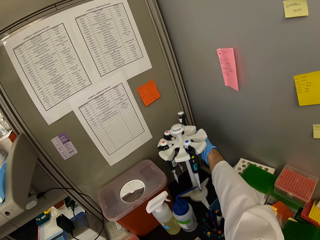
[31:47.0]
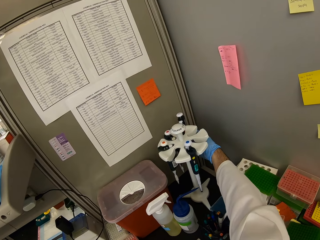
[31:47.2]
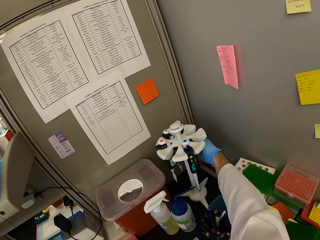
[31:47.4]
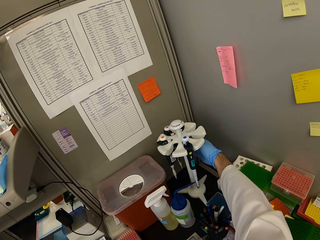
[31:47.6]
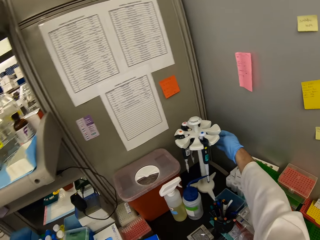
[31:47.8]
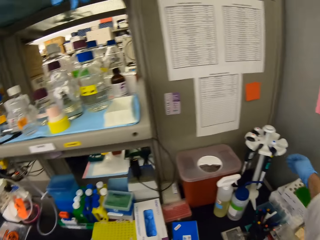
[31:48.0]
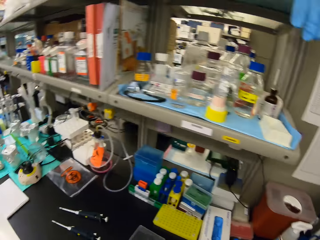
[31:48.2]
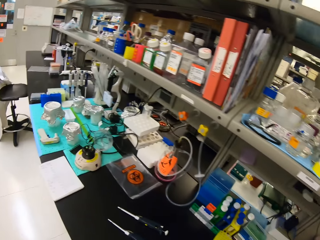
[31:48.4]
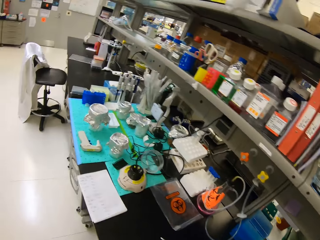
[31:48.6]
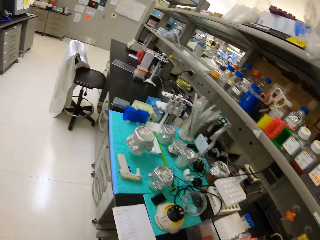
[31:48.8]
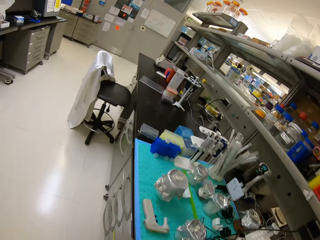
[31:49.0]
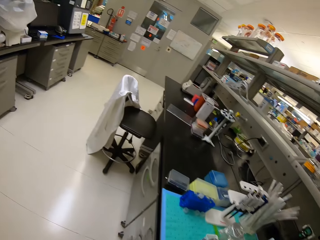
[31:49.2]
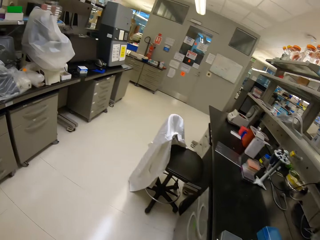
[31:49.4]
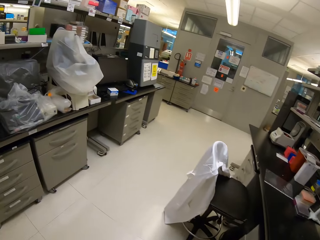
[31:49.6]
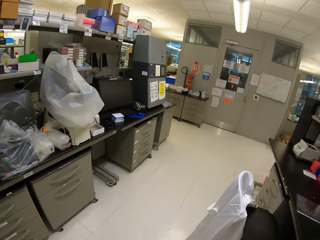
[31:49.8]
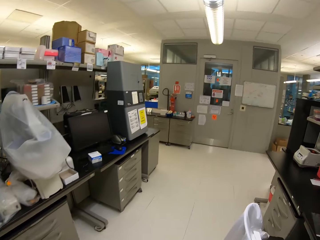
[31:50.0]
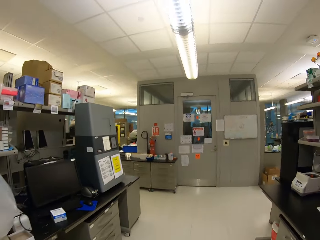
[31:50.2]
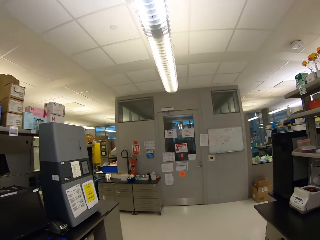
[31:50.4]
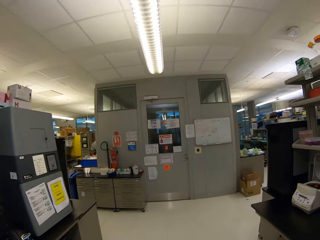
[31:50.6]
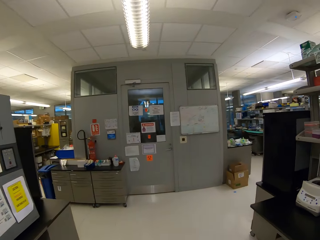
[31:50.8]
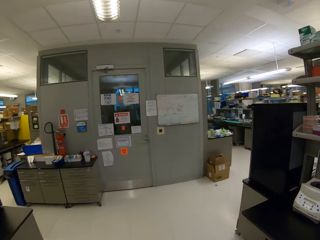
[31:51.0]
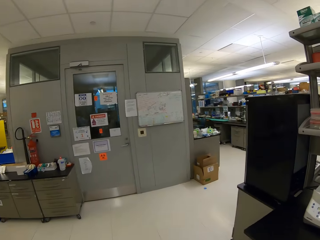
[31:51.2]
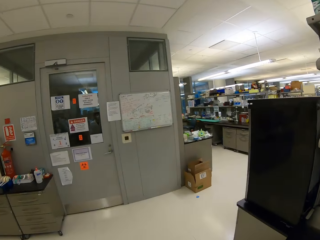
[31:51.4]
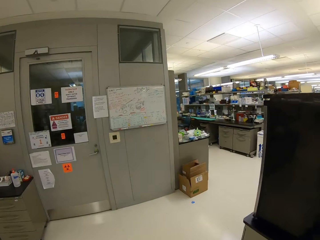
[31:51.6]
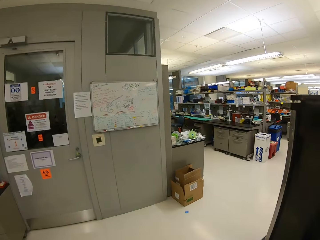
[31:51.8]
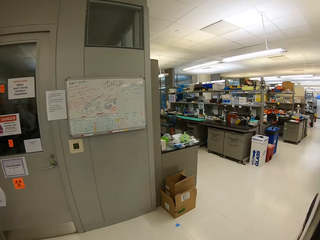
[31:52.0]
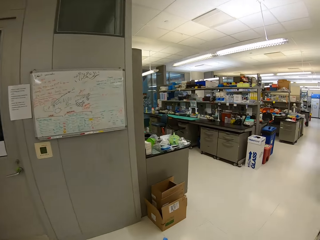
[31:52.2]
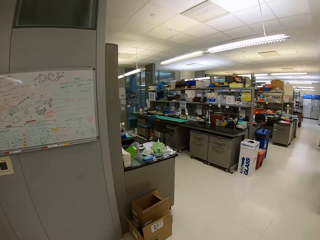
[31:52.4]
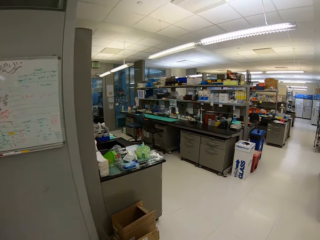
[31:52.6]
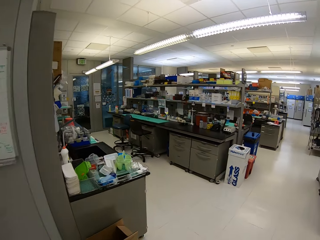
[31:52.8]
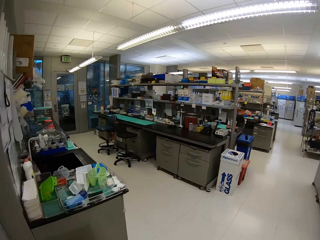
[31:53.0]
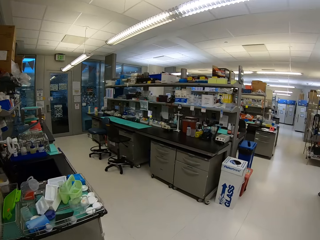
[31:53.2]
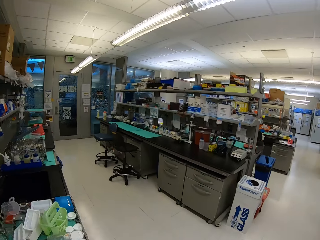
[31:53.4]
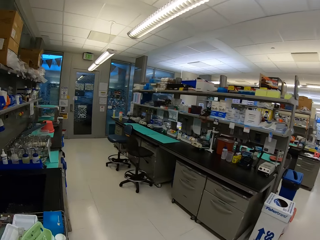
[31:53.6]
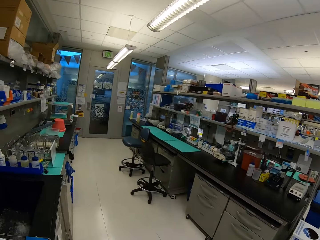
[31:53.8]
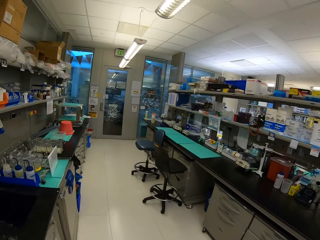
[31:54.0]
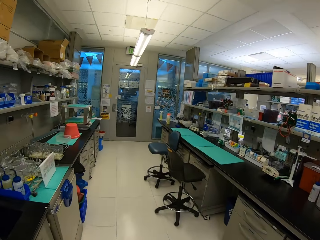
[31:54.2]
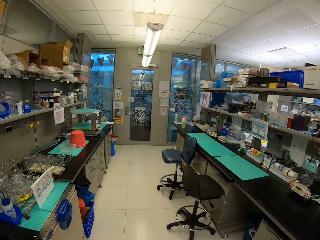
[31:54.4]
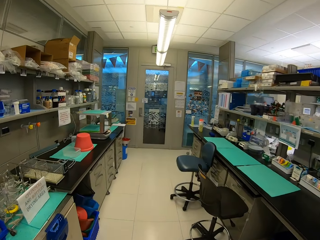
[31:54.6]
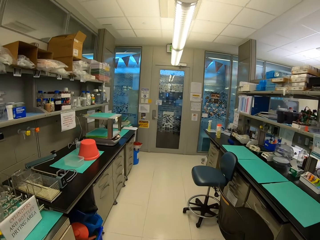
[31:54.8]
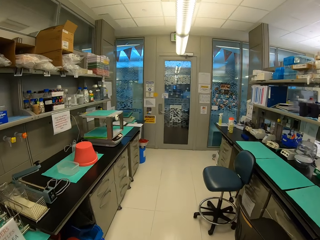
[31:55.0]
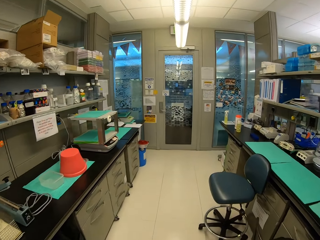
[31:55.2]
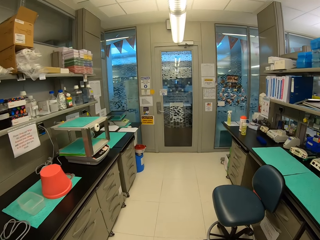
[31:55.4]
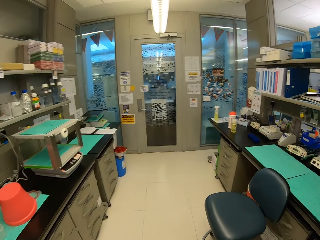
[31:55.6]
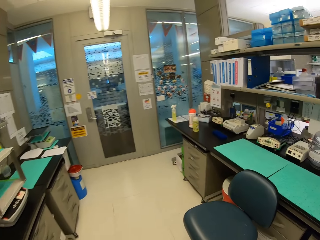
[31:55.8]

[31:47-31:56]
The camera wearer places the syringe on the syringe holder. They stare around. They walk around.

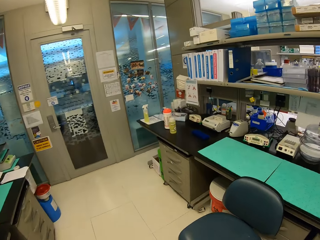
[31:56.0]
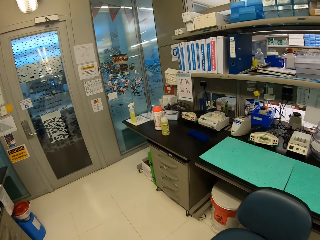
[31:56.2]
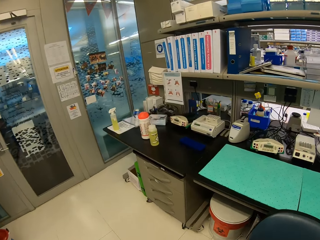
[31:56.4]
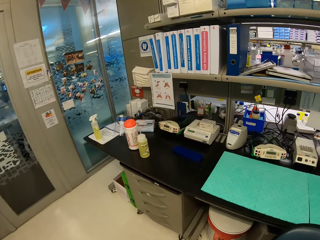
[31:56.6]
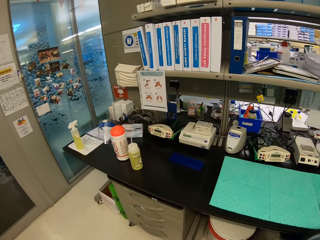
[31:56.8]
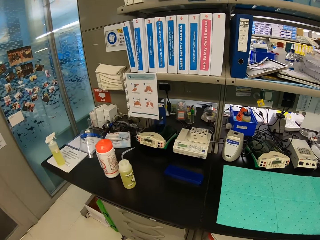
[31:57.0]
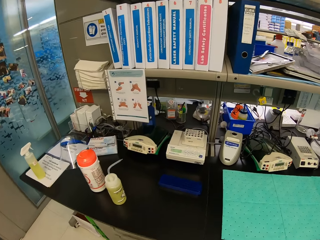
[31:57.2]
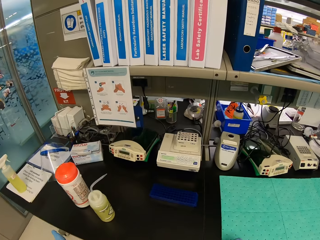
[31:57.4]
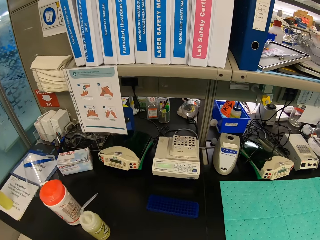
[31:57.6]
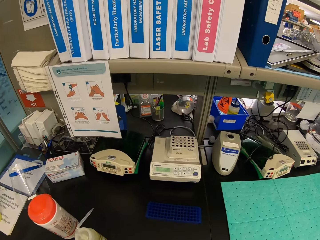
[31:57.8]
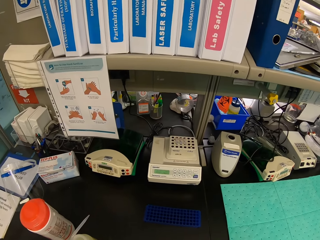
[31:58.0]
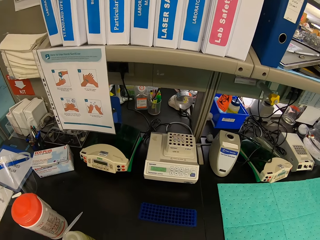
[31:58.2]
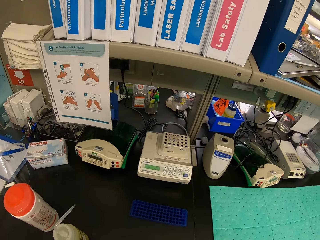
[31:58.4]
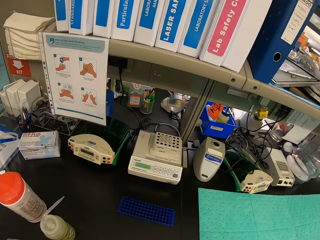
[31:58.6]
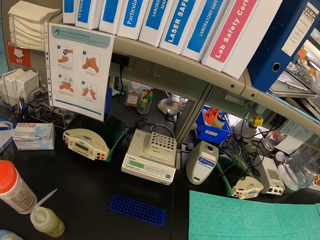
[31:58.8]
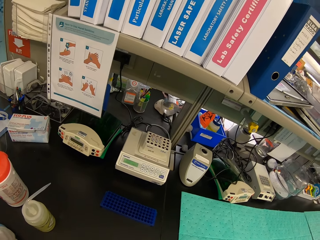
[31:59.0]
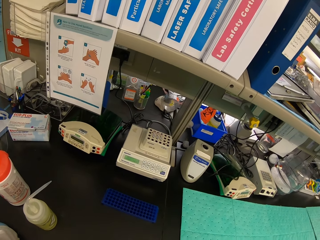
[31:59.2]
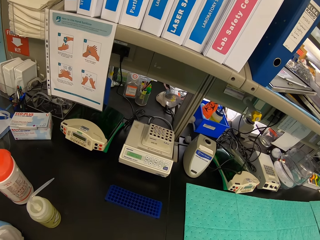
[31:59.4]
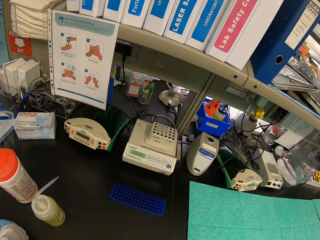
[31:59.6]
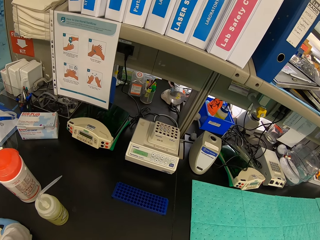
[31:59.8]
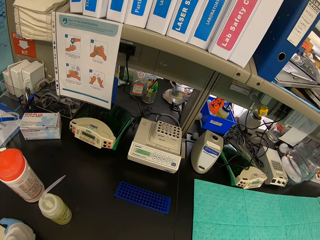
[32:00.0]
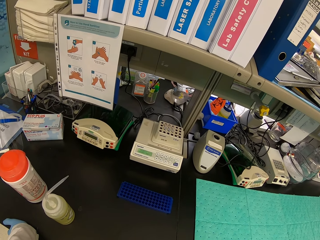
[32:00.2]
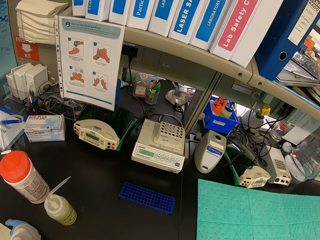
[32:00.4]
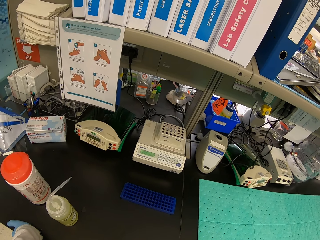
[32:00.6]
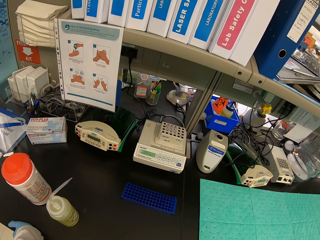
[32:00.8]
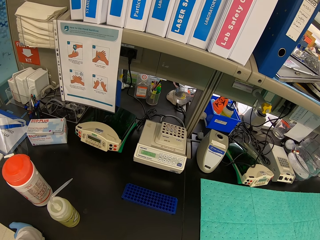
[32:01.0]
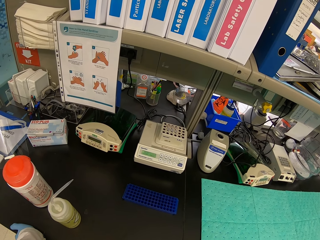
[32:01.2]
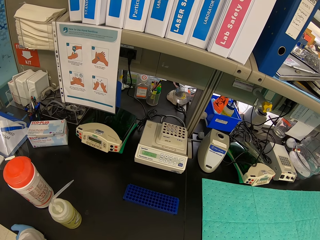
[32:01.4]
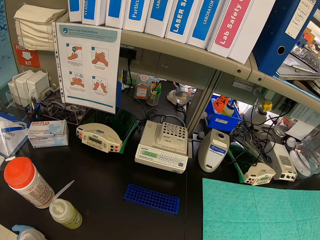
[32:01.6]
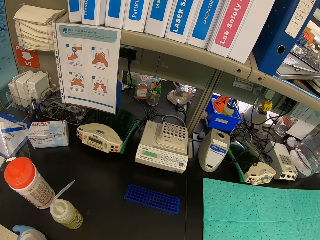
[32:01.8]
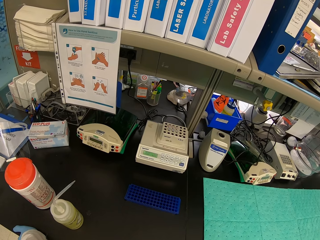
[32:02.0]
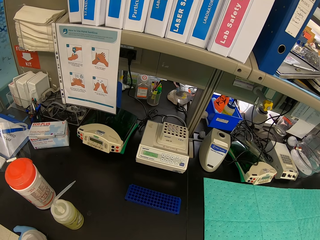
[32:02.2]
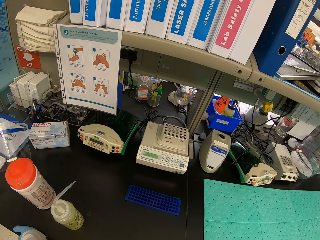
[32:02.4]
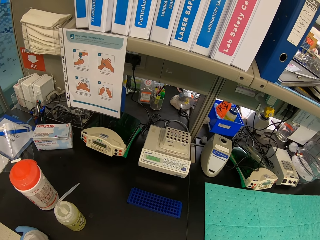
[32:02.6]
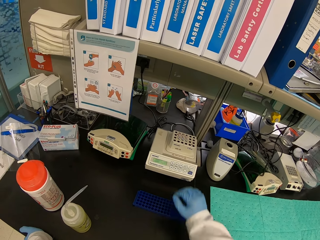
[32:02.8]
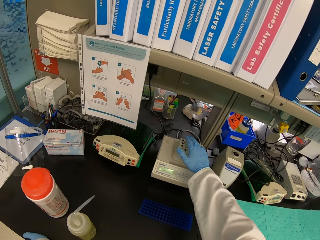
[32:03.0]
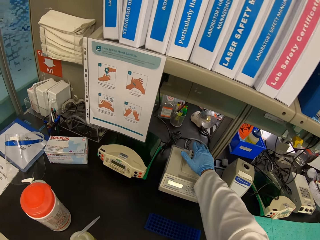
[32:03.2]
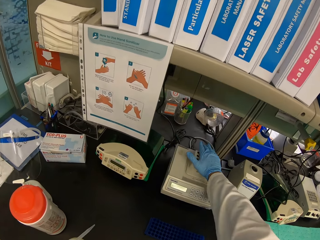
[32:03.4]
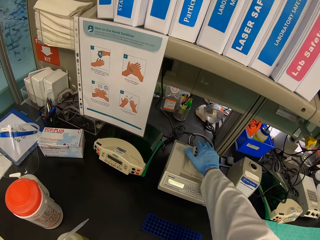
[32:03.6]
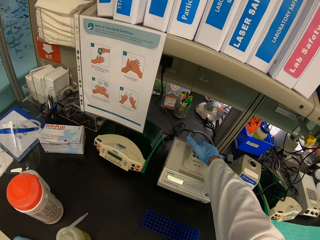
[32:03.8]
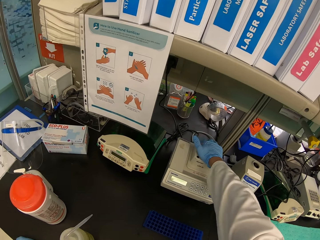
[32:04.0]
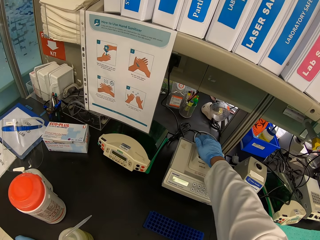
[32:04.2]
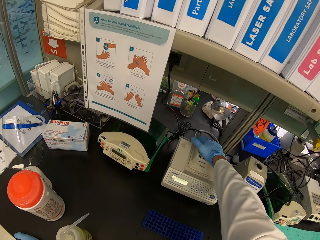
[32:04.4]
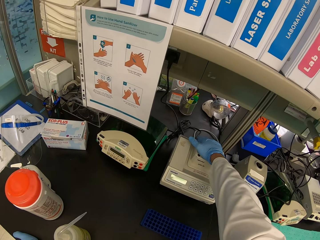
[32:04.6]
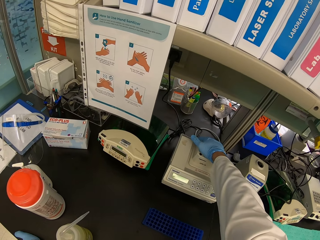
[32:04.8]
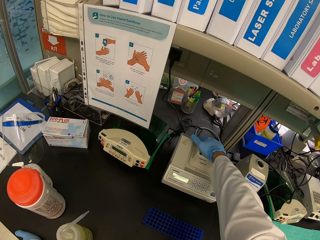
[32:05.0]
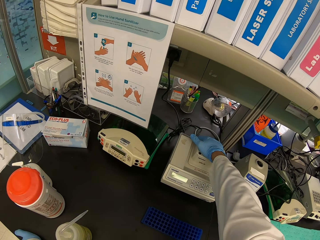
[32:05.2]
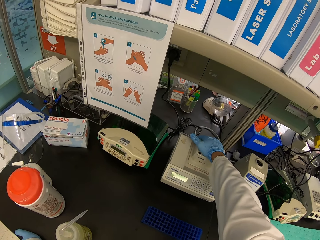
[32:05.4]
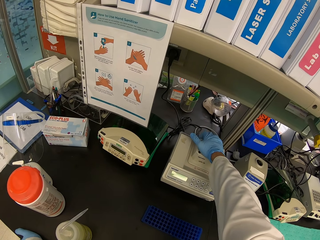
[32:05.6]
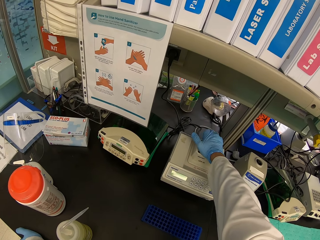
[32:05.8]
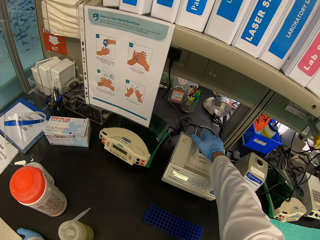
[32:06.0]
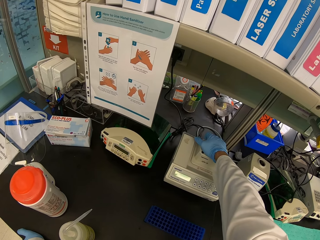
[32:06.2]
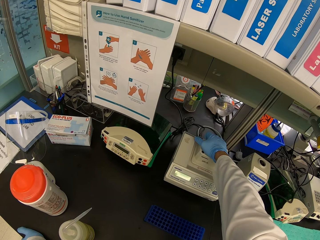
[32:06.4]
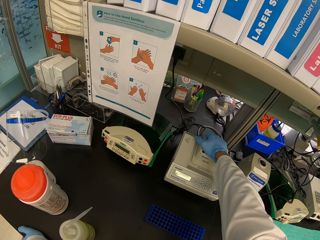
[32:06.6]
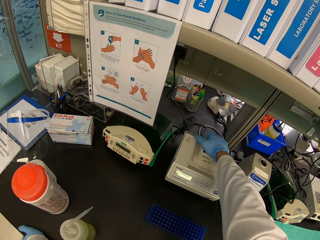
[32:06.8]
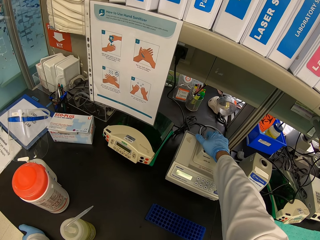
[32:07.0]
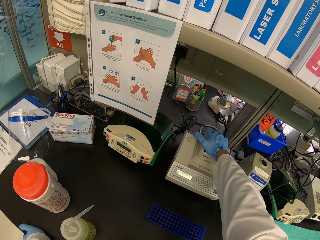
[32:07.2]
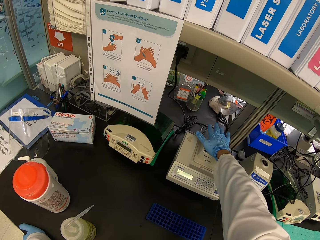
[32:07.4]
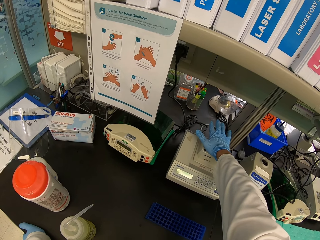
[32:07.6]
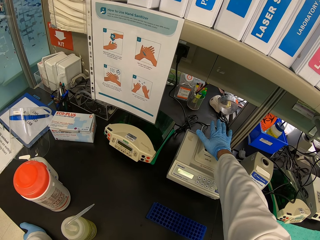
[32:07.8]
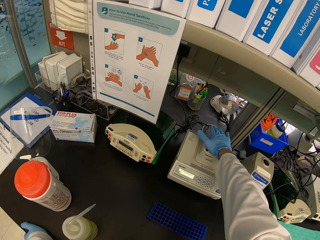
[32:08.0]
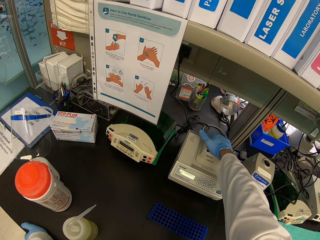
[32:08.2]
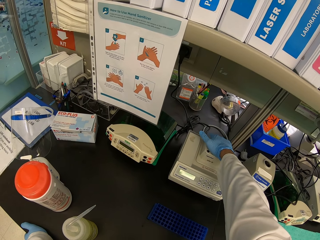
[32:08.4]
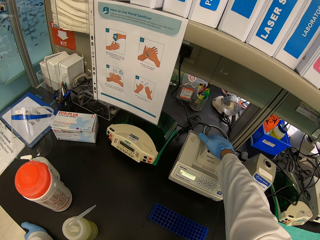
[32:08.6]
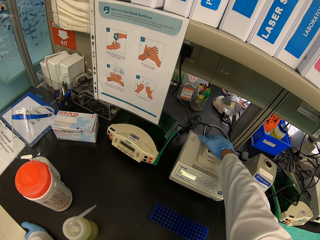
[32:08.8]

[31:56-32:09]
The camera wearer looks at the eppendorf thermomixer. They grab a cobas influenza machine. They hold the eppendorf thermomixer.
